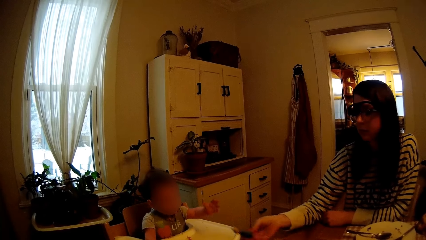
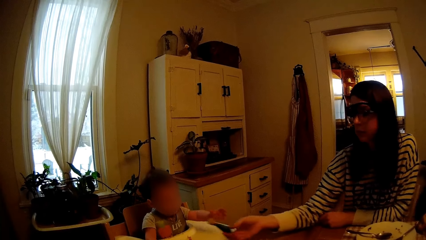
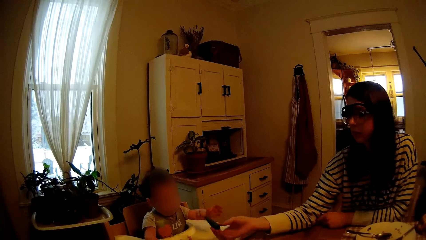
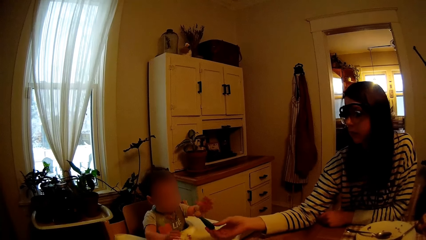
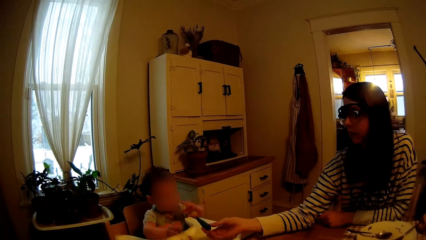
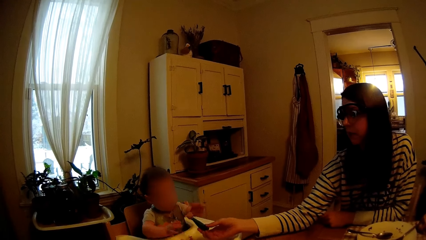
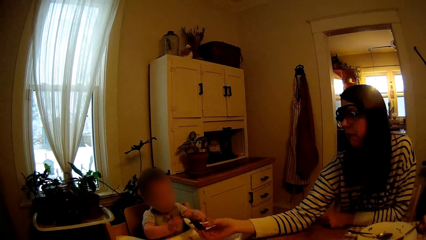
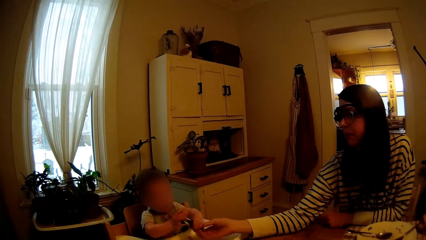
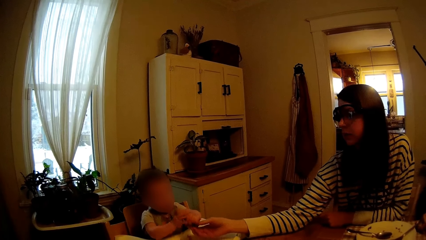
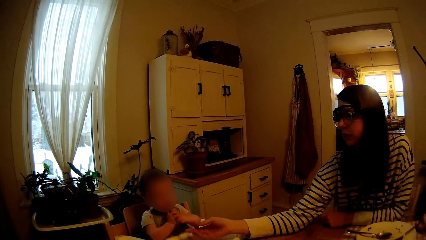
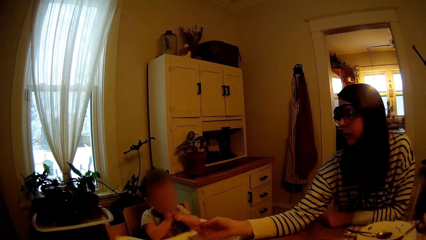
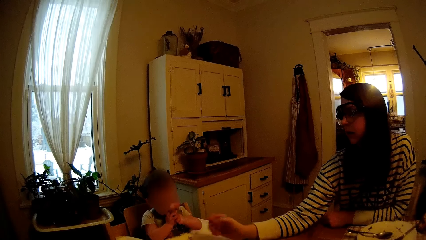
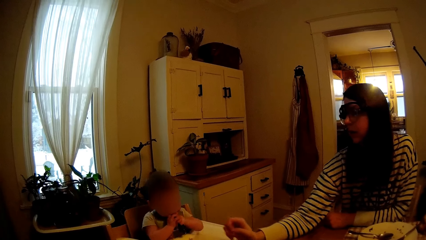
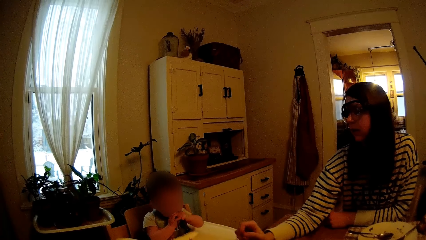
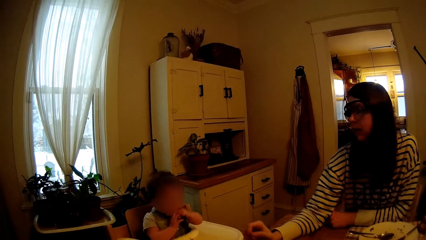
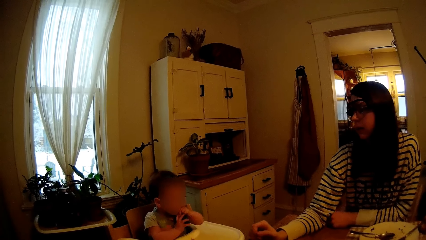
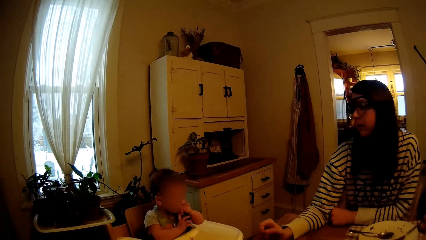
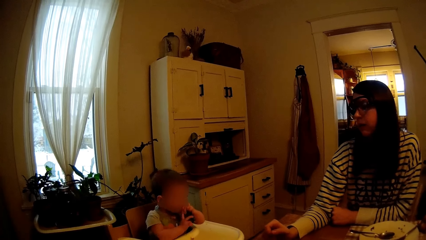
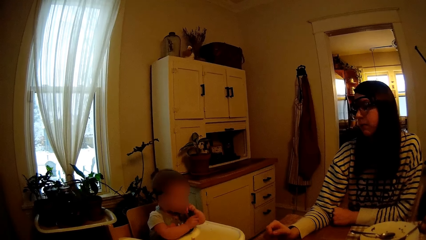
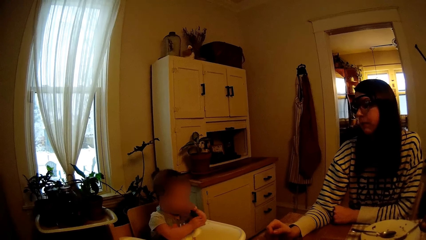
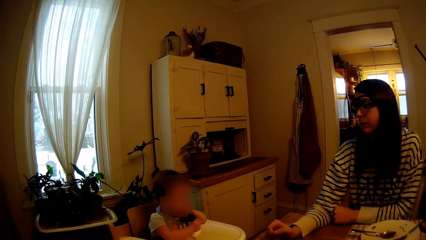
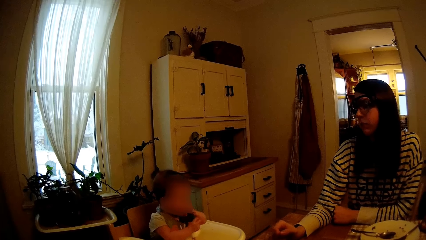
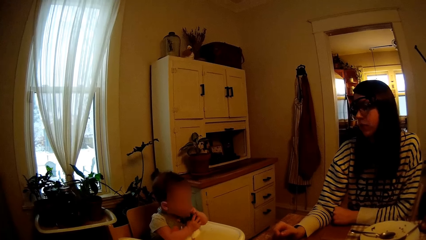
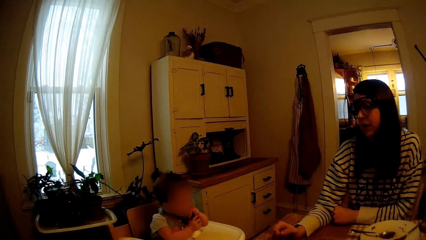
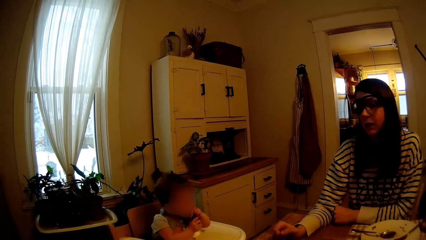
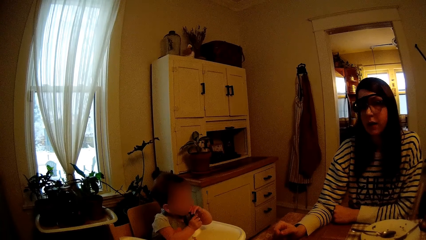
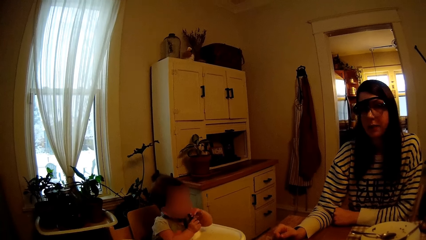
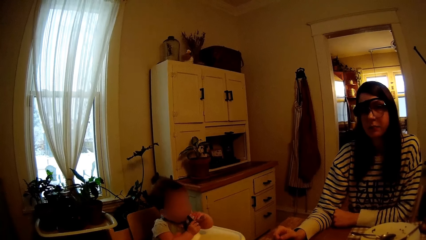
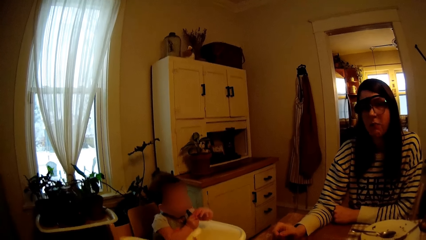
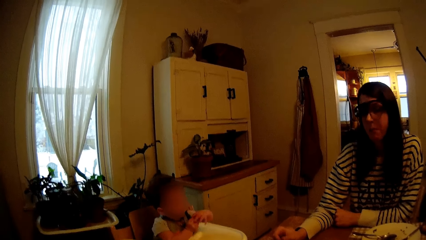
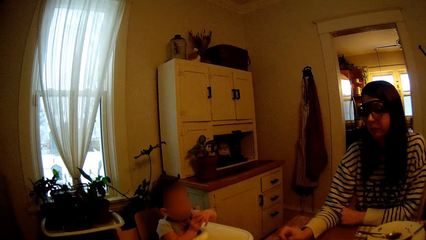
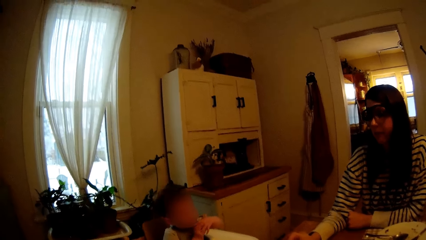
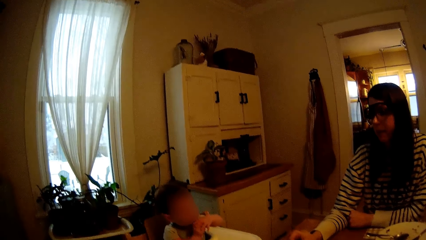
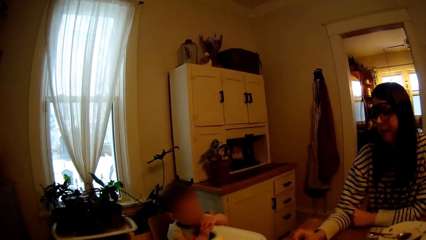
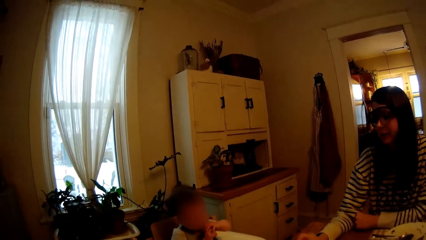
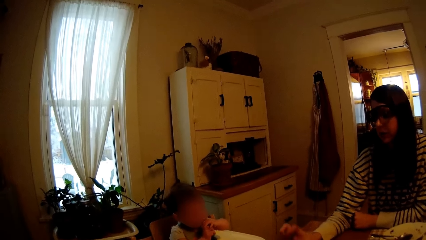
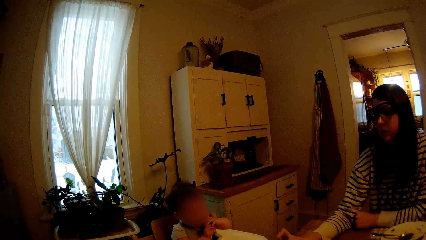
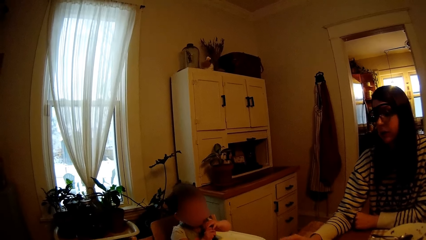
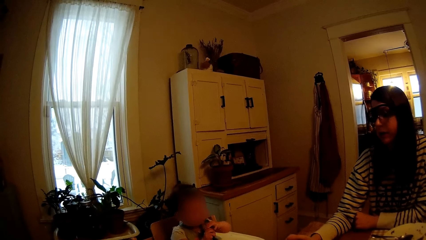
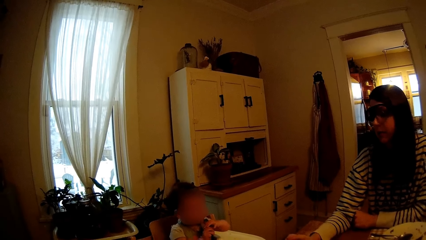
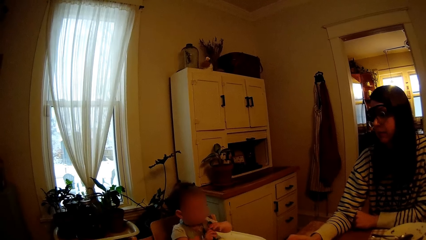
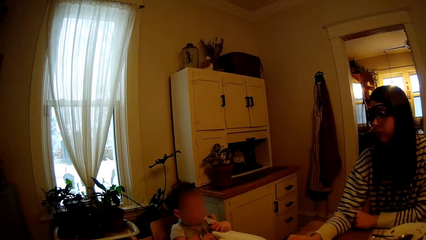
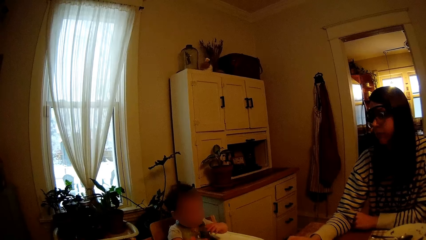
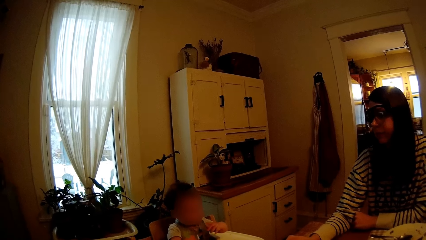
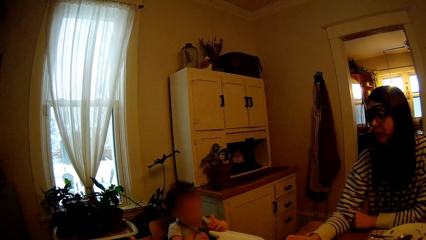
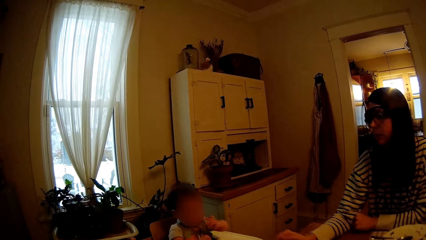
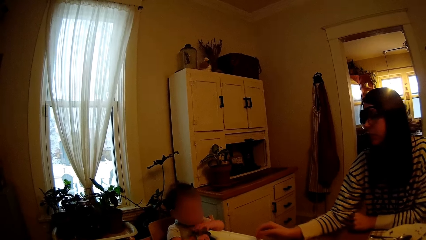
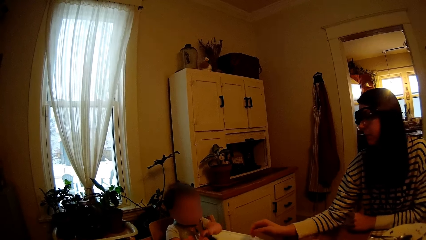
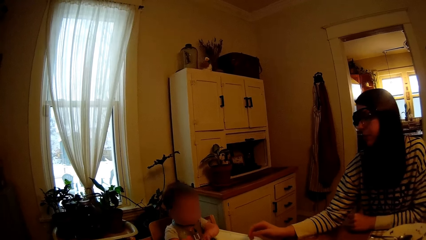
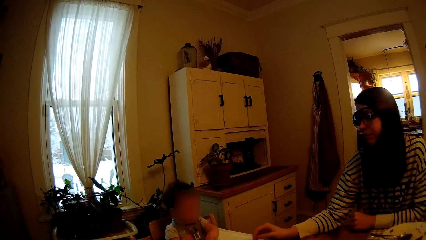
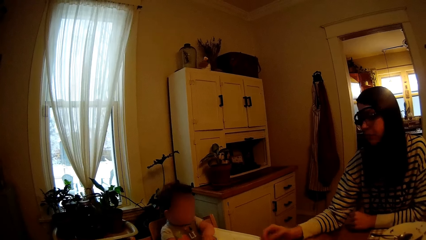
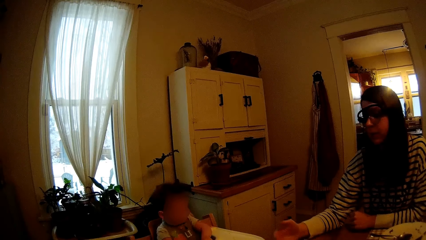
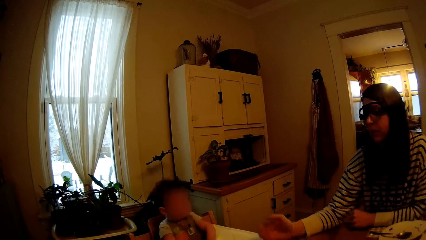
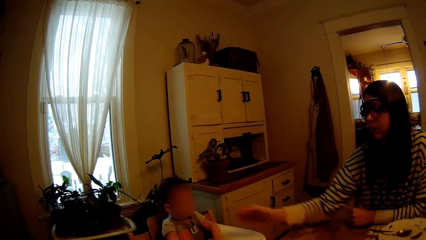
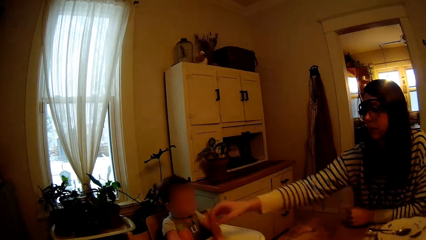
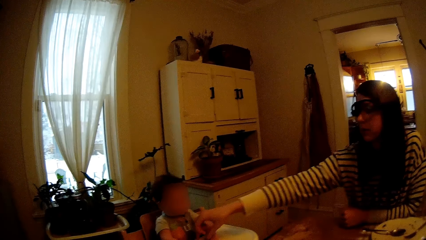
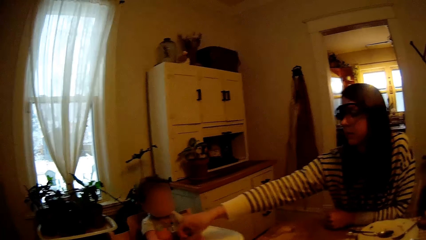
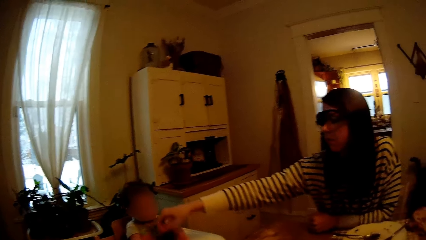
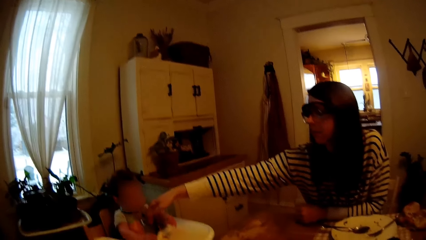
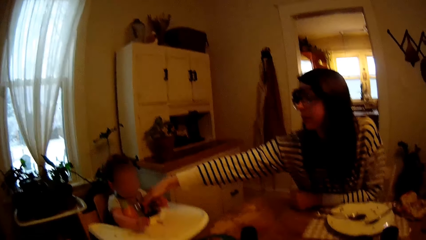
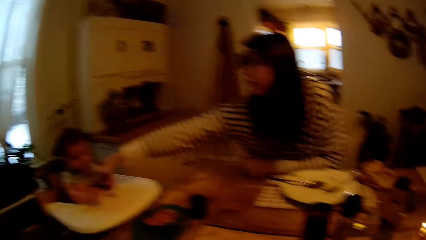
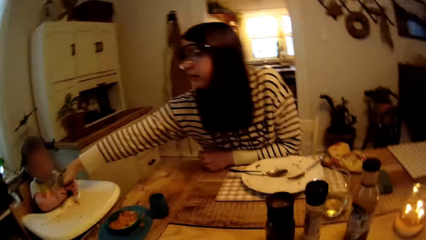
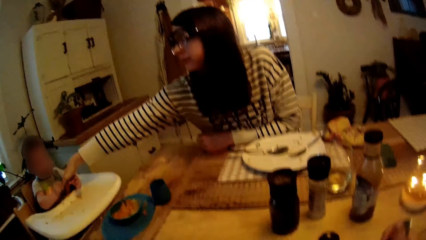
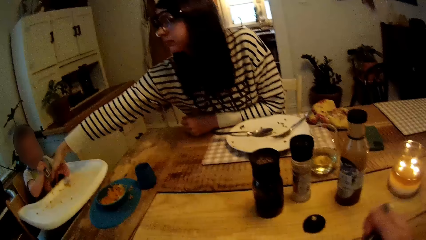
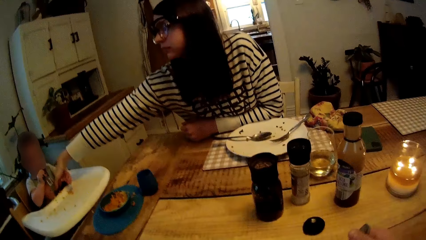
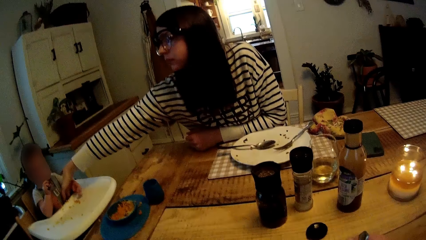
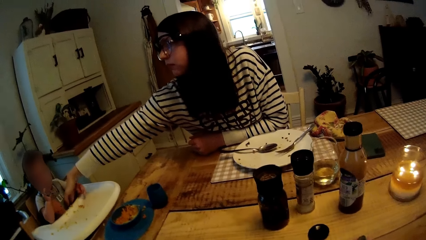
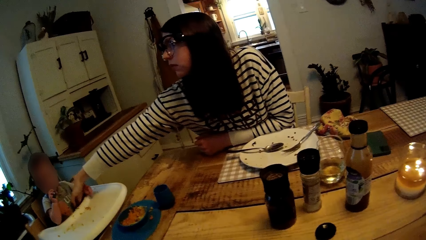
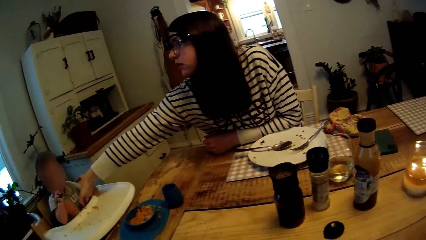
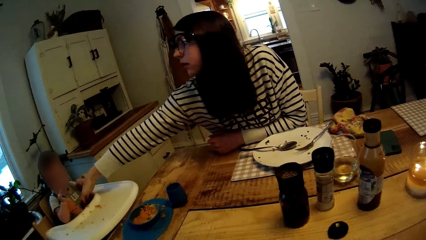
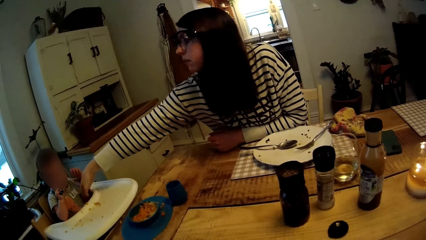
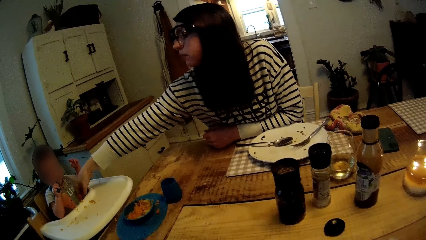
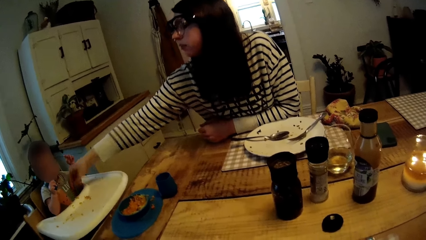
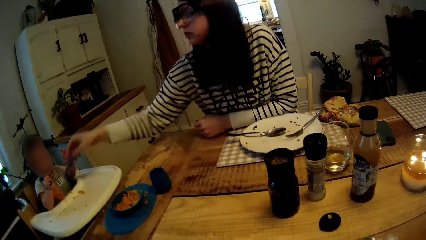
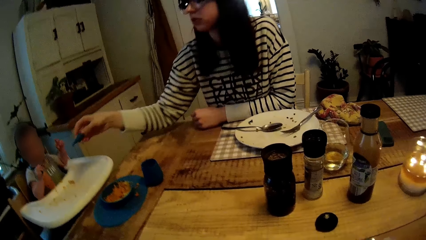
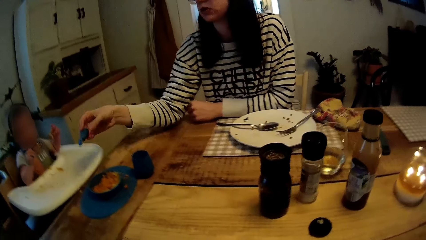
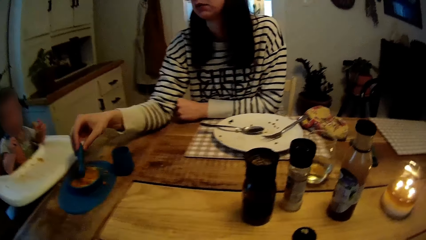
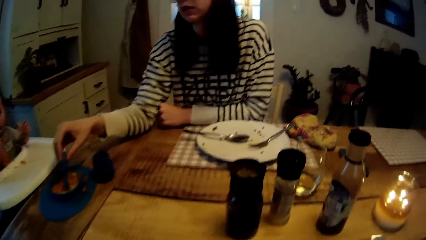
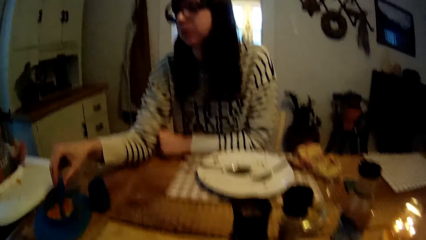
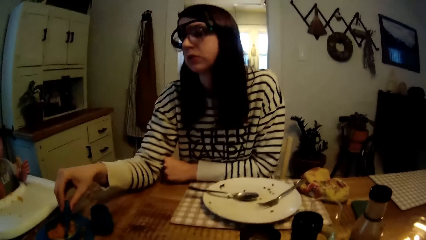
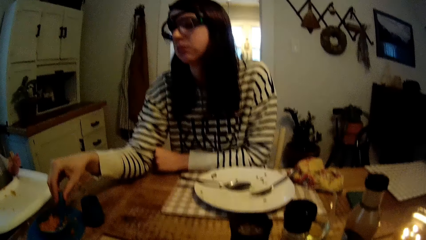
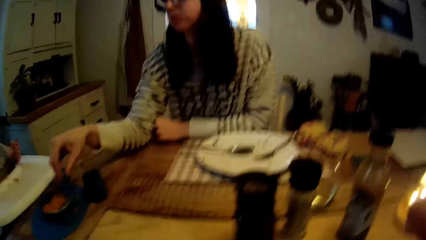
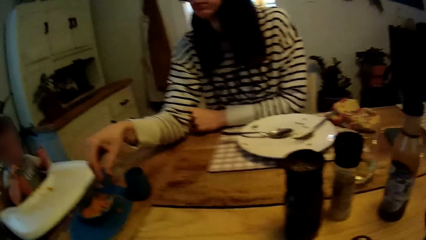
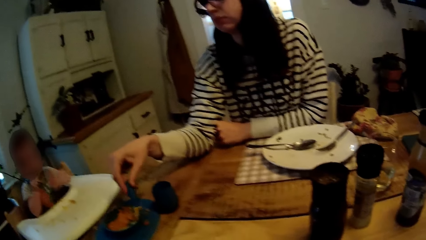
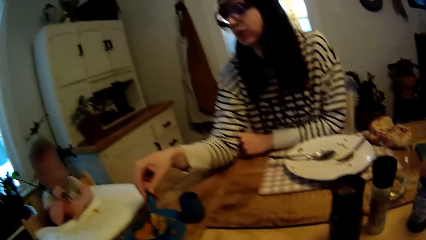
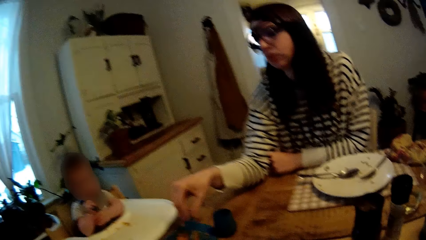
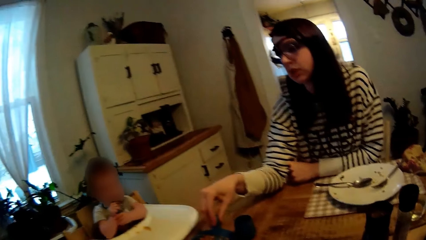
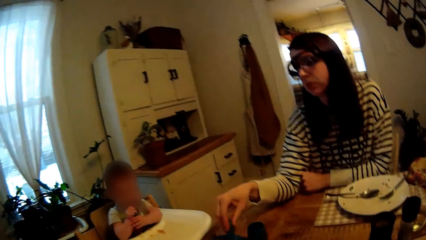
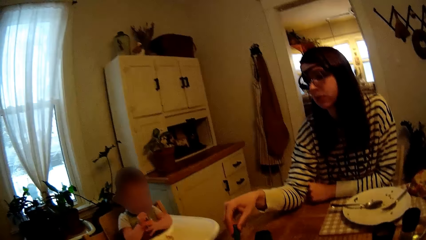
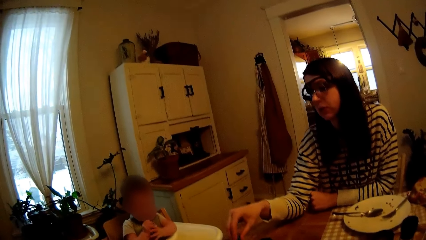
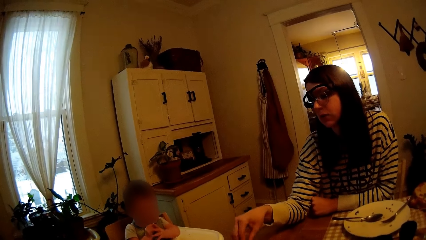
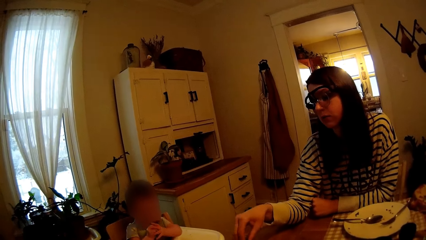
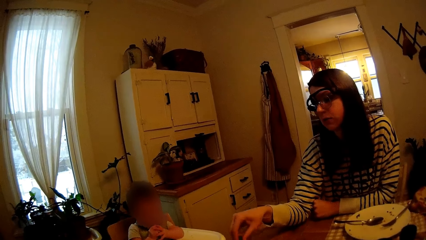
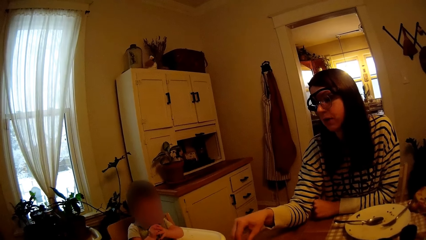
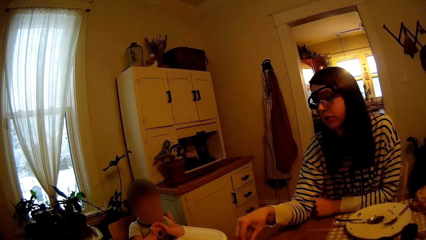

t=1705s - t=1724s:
A woman feeds a baby. The woman gives the spoon to the baby. The baby holds the spoon in her mouth with both hands. The camera wearer interacts with the woman. They look at the woman. The woman touches the baby. The baby holds the spoon in her mouth with her right hand. The woman picks up the second spoon from the baby's lap with her right hand. The woman scoops food from the baby's plate with the spoon. The woman feeds the baby.
